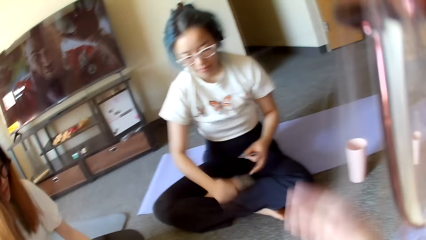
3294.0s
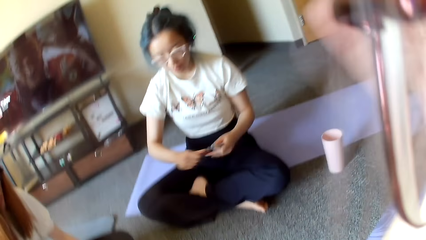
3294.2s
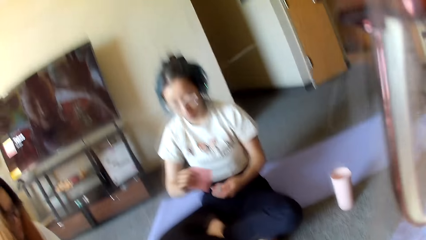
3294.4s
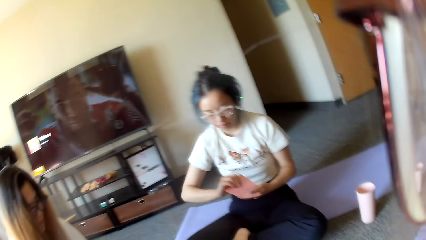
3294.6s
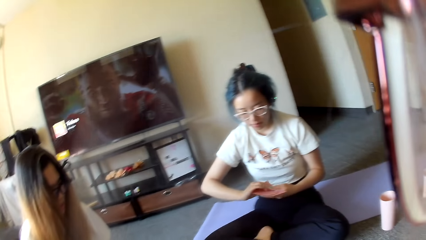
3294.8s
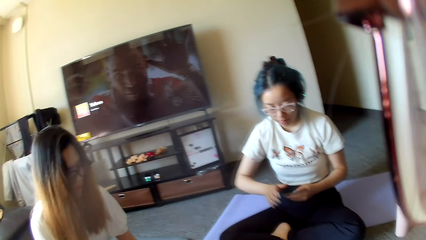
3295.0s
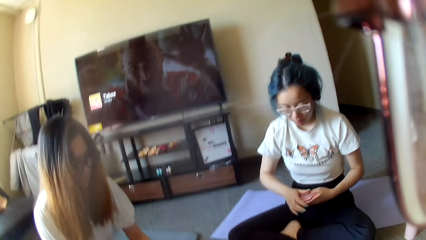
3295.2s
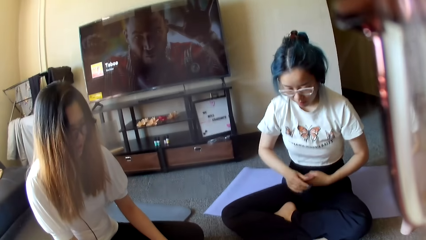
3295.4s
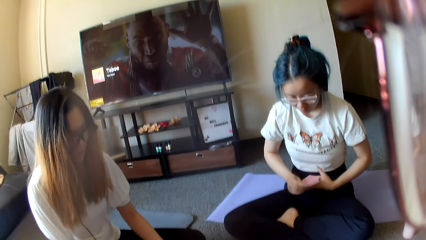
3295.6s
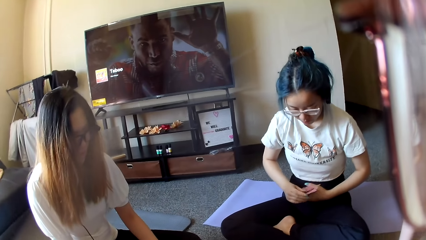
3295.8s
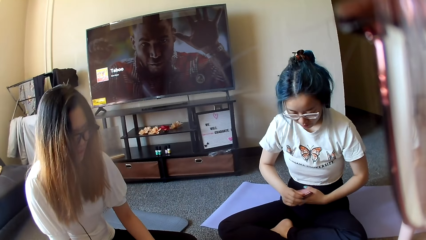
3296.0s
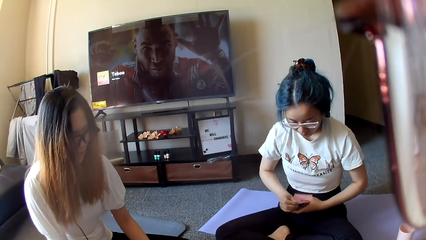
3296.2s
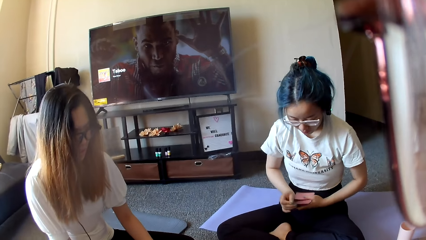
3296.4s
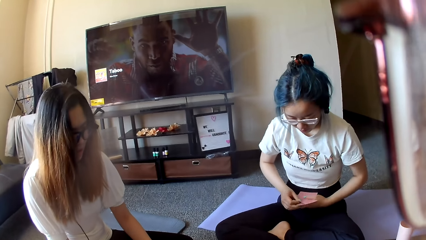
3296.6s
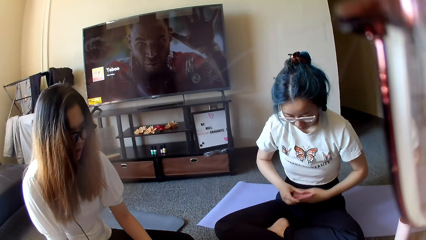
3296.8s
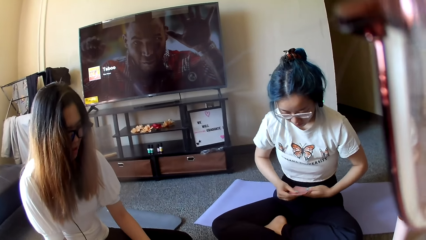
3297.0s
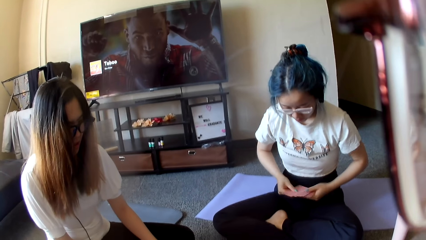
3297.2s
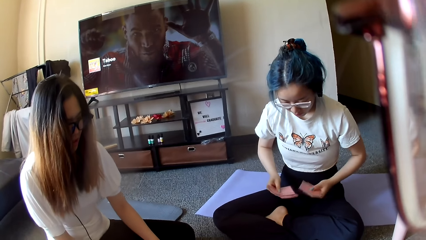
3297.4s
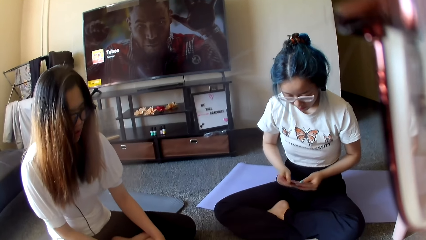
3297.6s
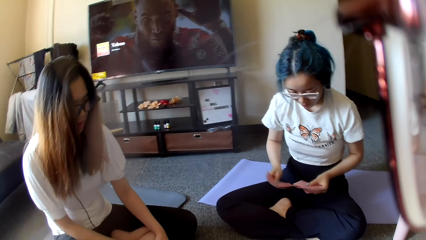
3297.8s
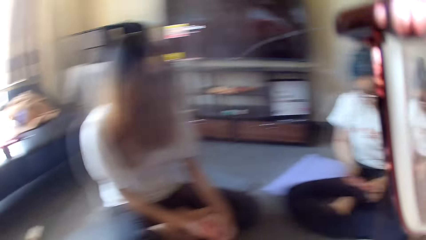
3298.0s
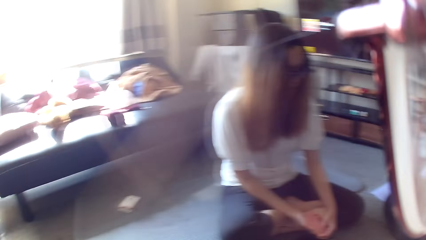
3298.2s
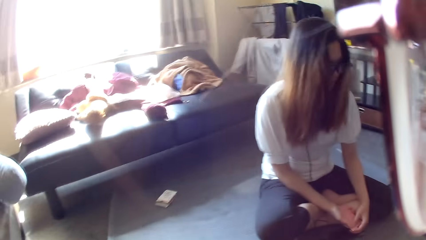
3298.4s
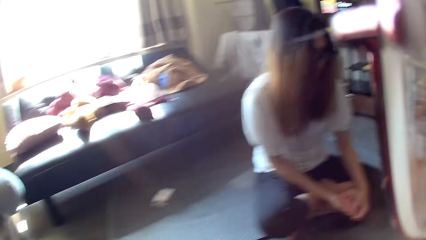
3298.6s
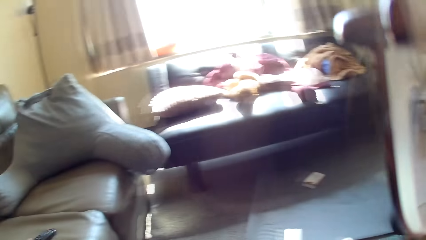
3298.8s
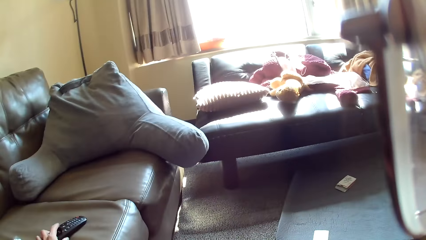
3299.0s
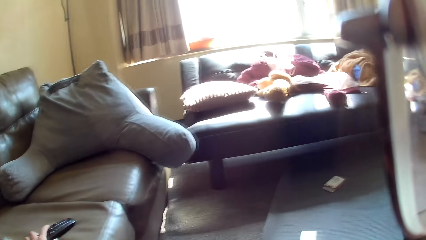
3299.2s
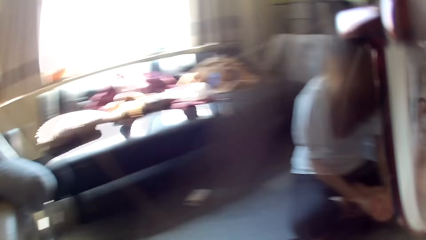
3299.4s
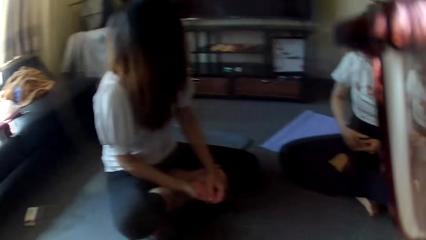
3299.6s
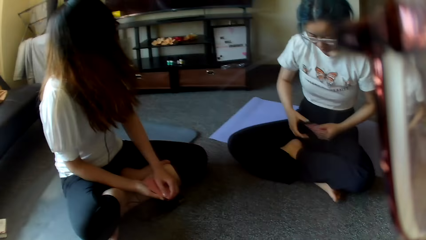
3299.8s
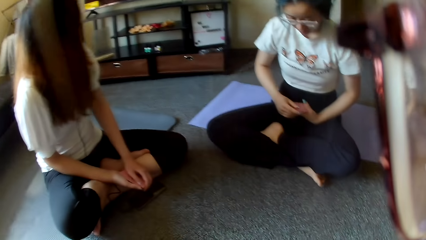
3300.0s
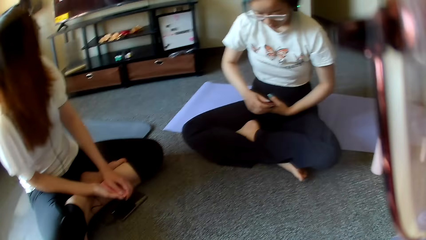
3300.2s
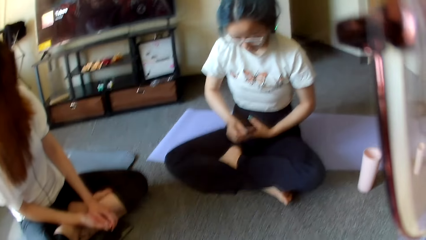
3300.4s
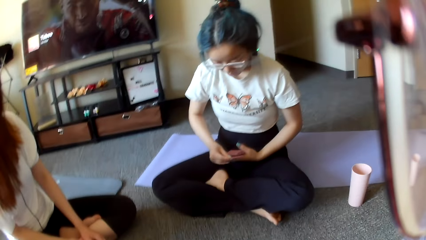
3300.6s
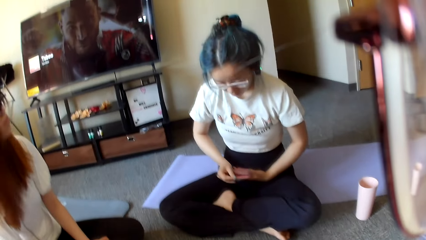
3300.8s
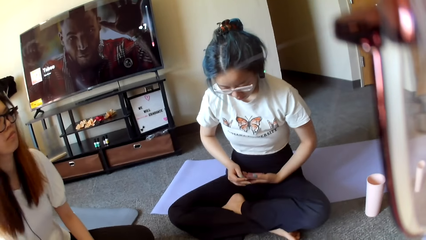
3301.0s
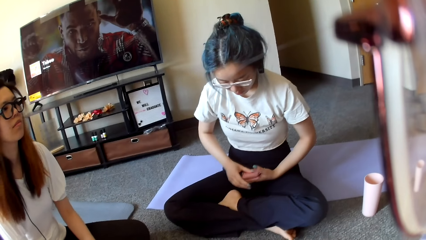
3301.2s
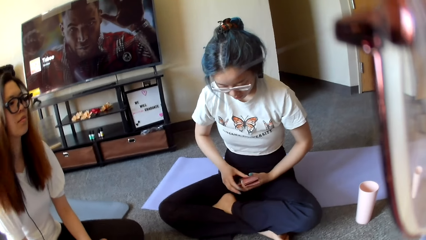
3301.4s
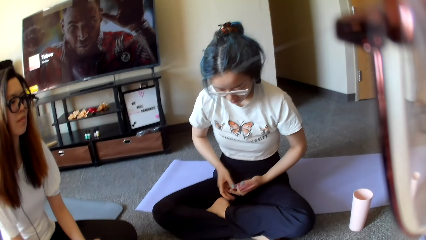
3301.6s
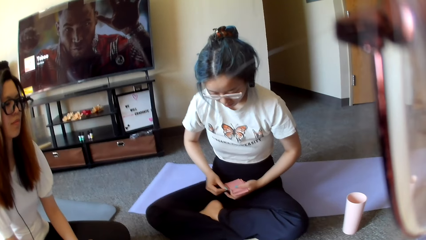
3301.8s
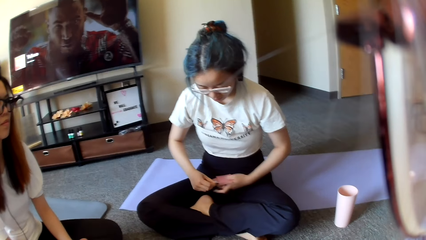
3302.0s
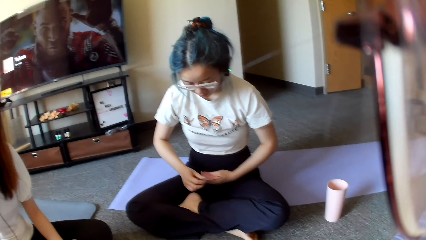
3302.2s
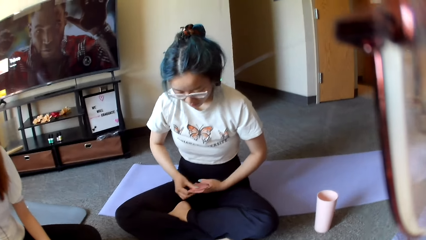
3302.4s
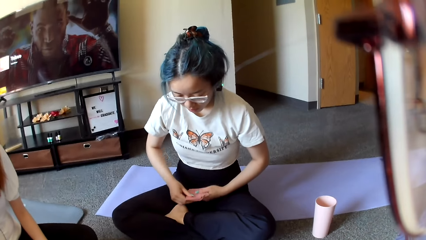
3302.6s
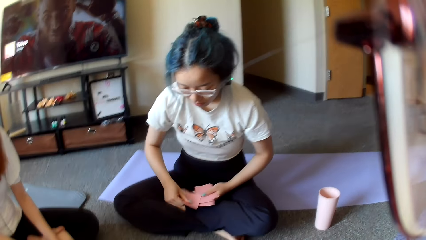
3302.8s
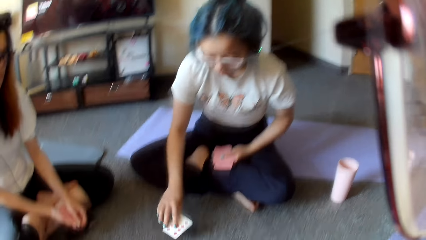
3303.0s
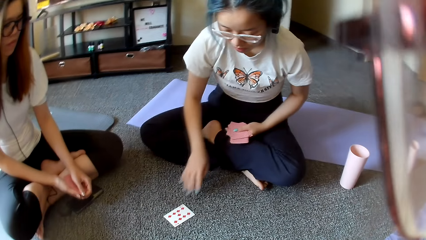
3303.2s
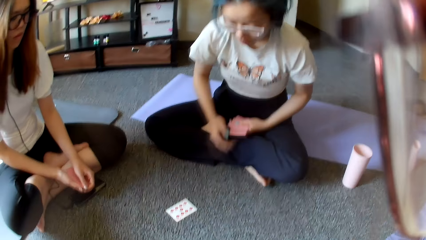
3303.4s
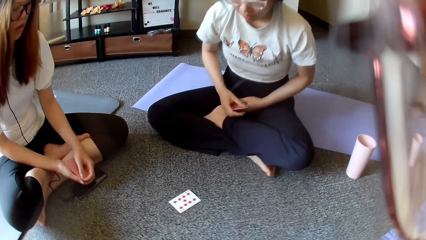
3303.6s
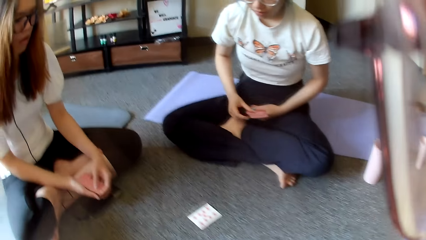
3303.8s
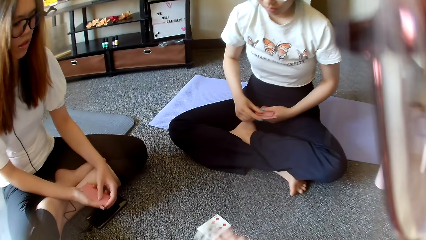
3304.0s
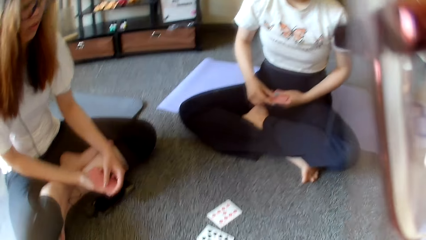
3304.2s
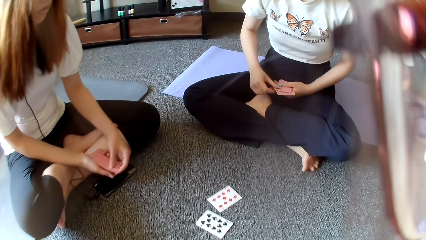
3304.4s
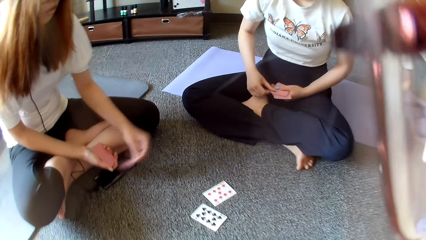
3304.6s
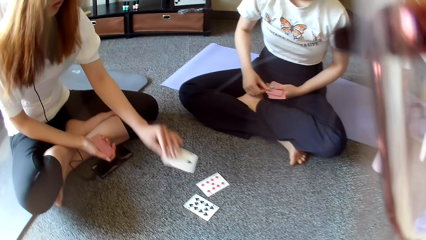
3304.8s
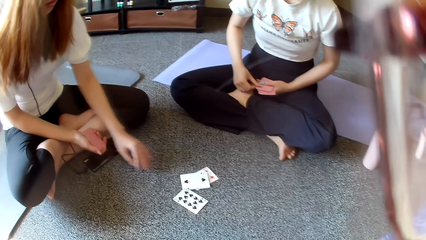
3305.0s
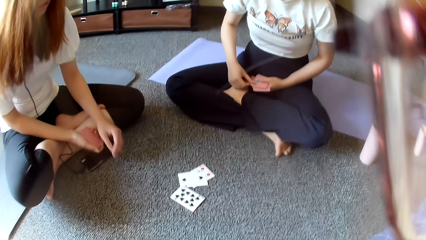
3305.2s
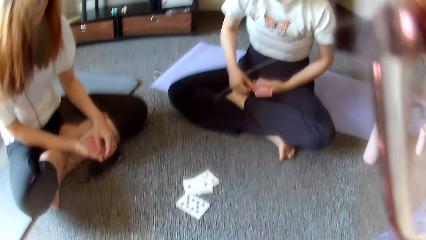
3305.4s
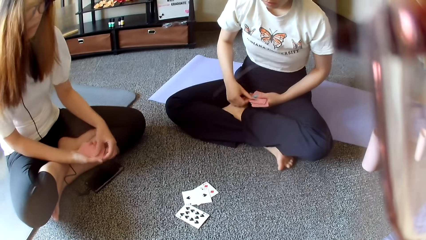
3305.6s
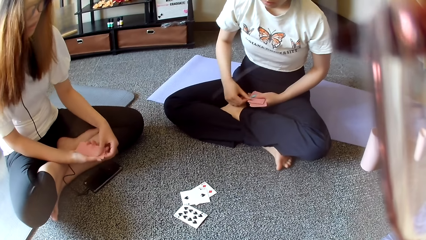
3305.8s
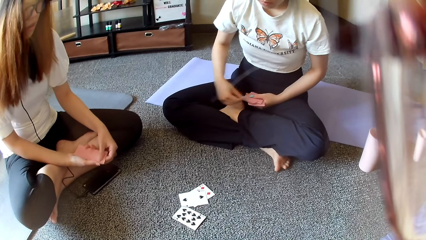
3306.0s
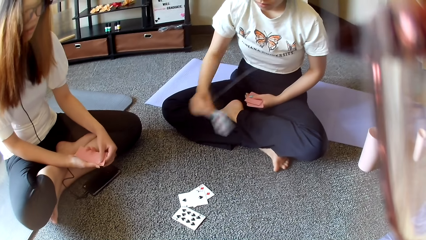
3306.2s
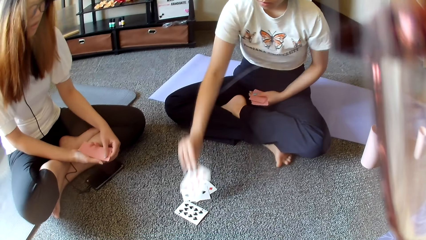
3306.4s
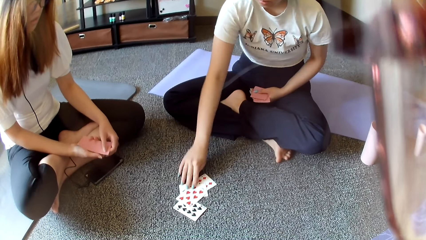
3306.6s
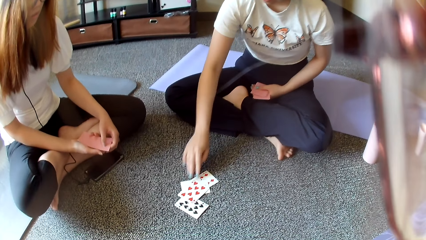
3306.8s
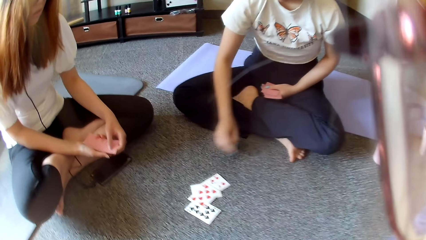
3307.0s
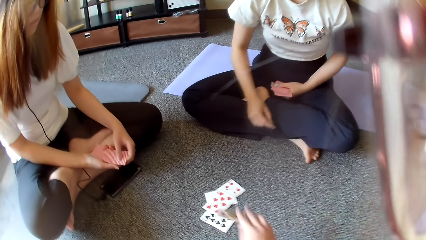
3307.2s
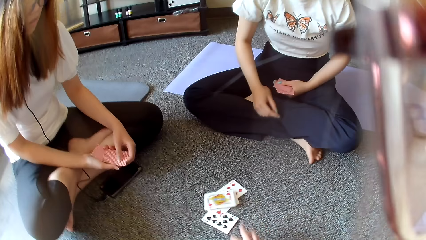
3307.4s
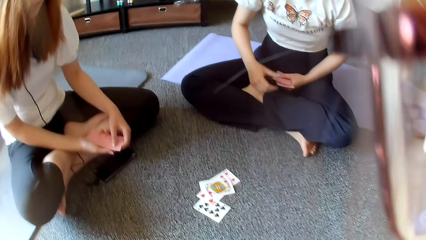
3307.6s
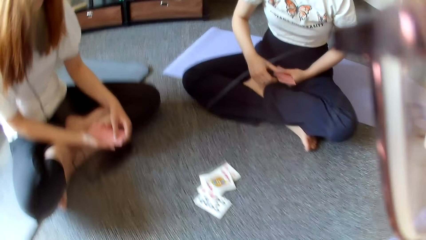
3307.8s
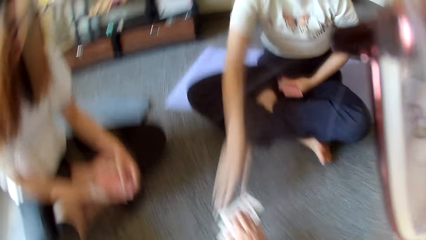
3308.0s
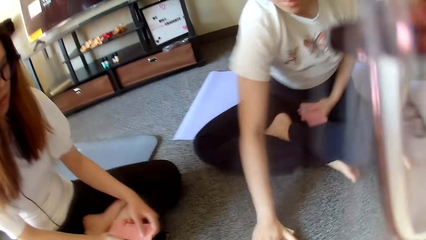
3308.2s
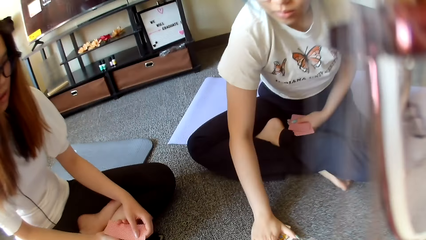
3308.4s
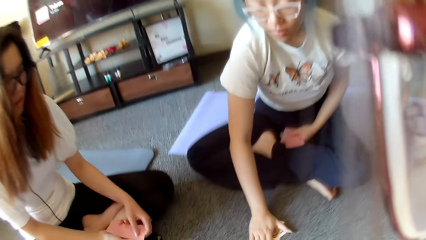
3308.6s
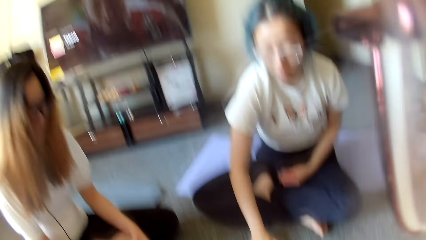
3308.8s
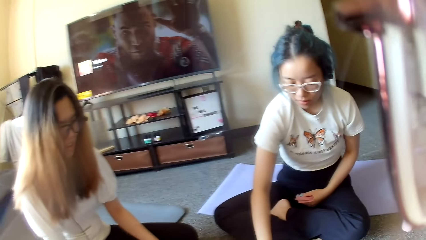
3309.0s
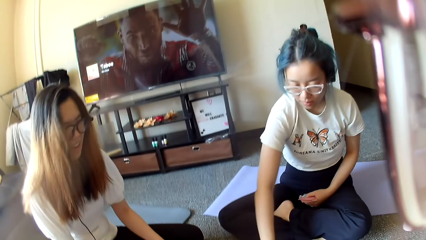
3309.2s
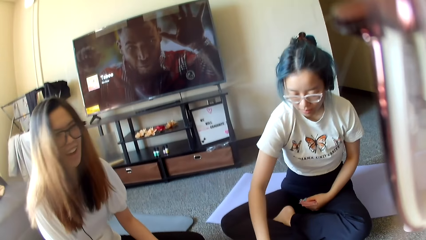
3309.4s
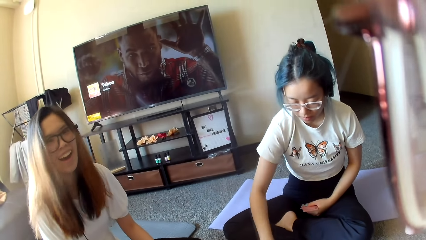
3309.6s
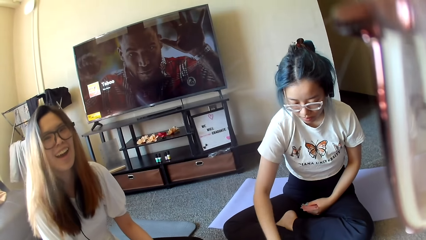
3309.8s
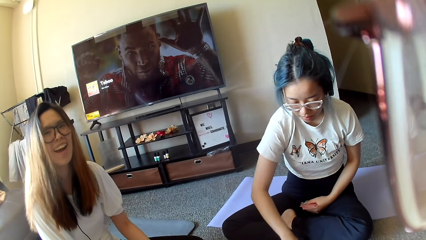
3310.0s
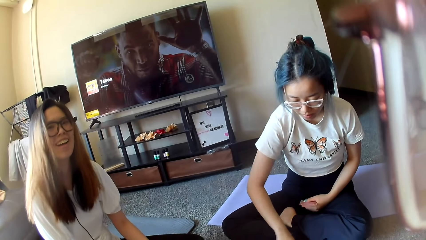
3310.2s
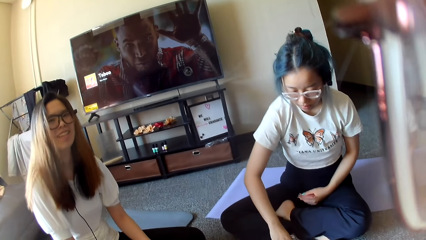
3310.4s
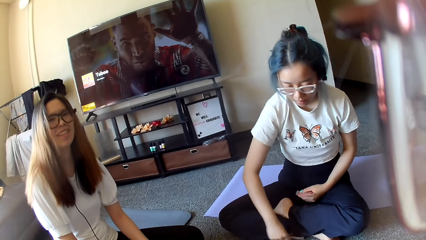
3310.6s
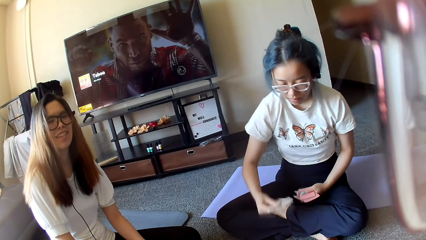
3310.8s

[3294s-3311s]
A woman shuffles cards. The woman selects the cards. The camera wearer looks around. They turn the head. The woman plays poker. The woman places a card on the floor. The camera wearer places a card on the floor. Another woman plays poker. The other woman places a card on the floor. The first woman places a card on the floor. The first woman plays poker. The camera wearer places a card on the floor. They play poker. The first woman taps on the floor. The first woman grabs the cards.
